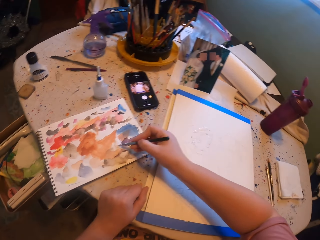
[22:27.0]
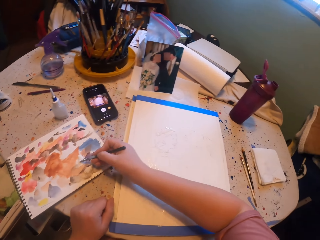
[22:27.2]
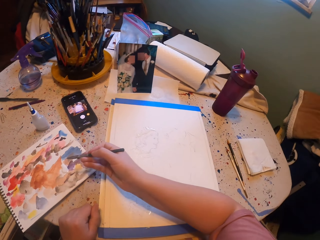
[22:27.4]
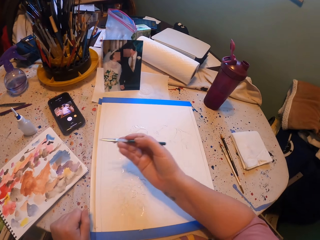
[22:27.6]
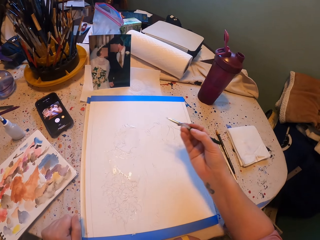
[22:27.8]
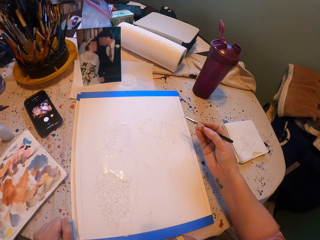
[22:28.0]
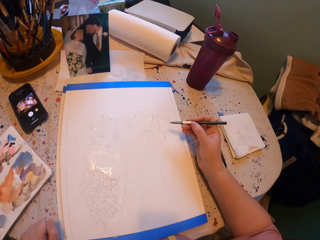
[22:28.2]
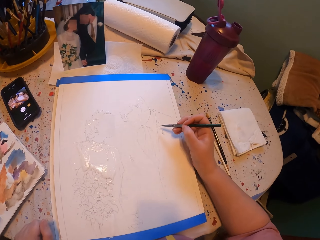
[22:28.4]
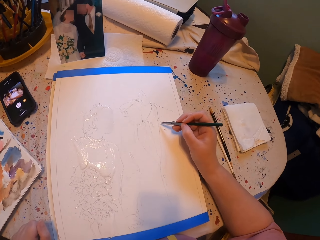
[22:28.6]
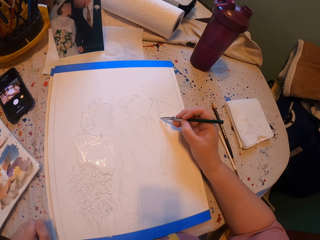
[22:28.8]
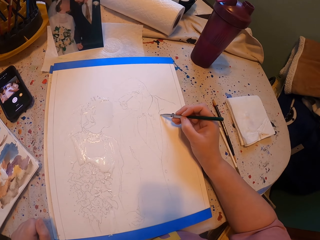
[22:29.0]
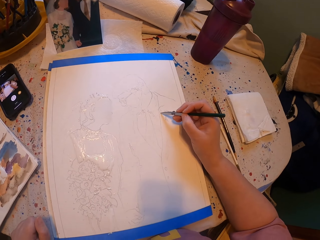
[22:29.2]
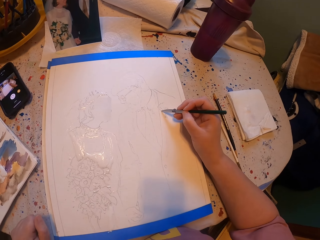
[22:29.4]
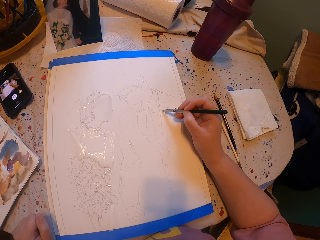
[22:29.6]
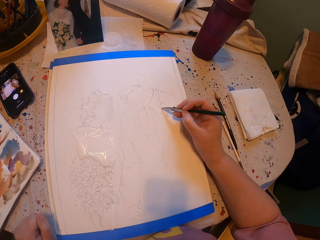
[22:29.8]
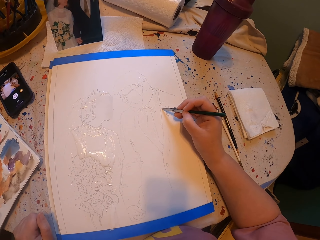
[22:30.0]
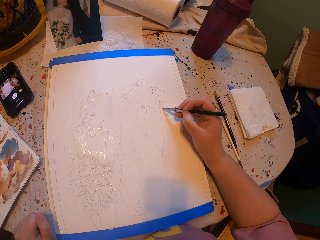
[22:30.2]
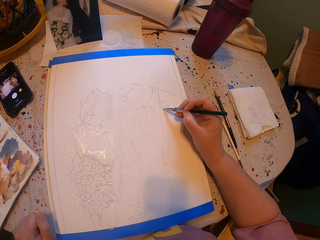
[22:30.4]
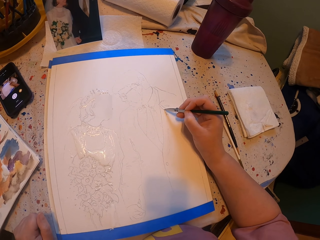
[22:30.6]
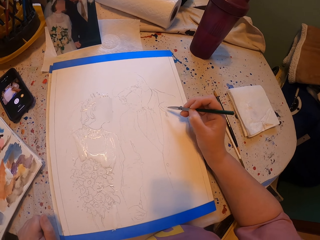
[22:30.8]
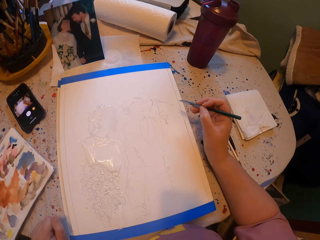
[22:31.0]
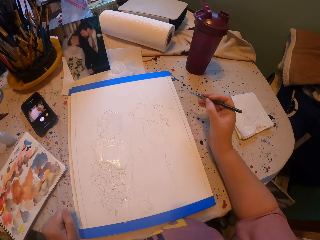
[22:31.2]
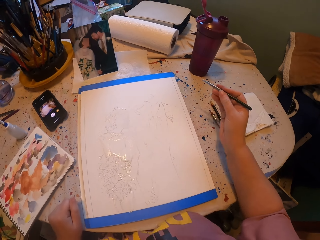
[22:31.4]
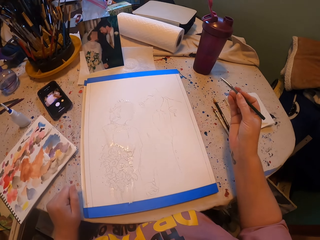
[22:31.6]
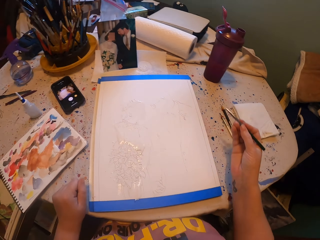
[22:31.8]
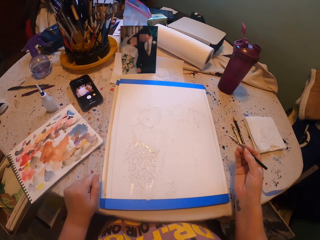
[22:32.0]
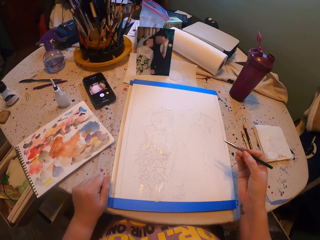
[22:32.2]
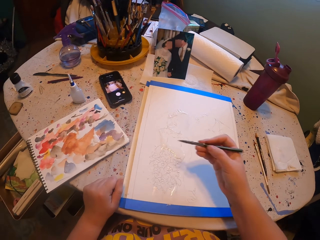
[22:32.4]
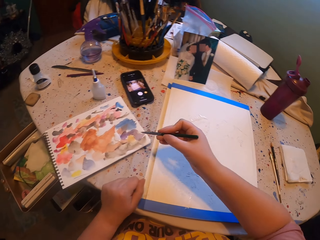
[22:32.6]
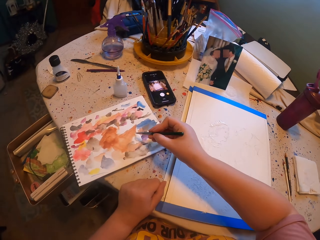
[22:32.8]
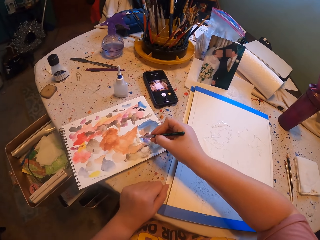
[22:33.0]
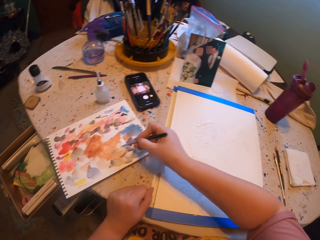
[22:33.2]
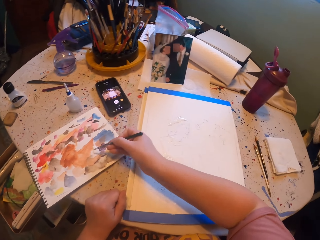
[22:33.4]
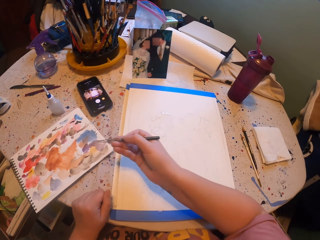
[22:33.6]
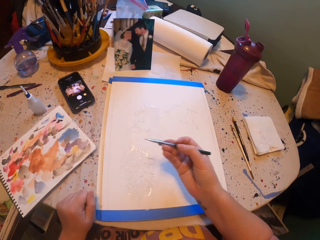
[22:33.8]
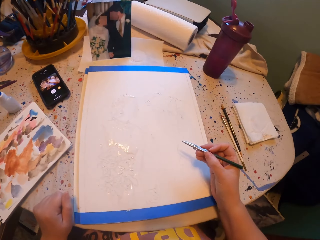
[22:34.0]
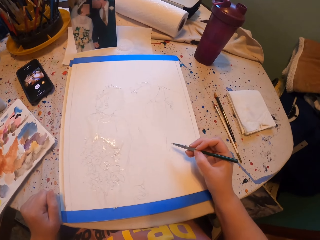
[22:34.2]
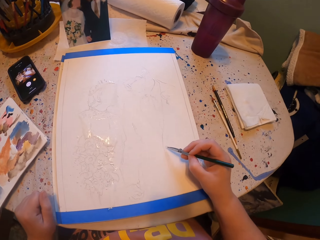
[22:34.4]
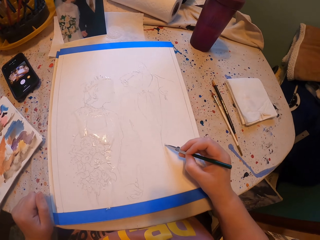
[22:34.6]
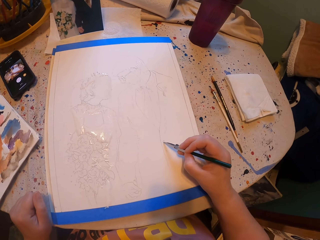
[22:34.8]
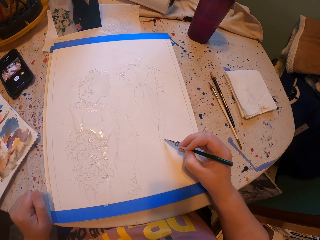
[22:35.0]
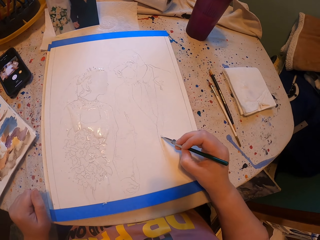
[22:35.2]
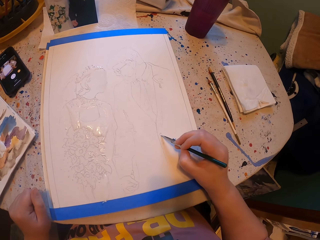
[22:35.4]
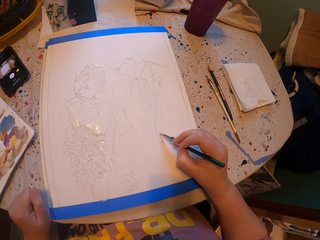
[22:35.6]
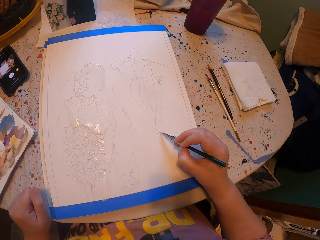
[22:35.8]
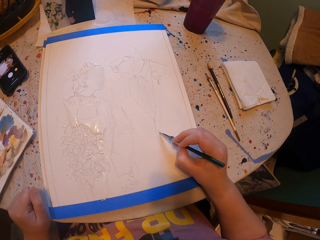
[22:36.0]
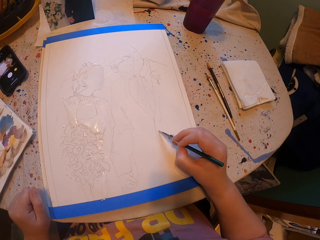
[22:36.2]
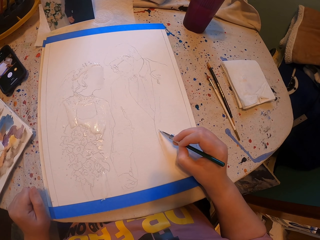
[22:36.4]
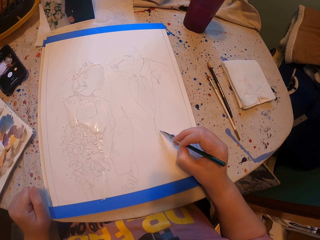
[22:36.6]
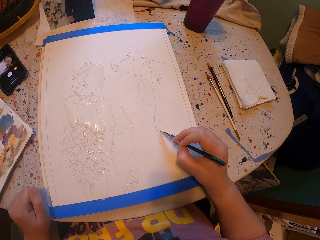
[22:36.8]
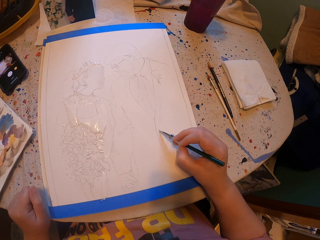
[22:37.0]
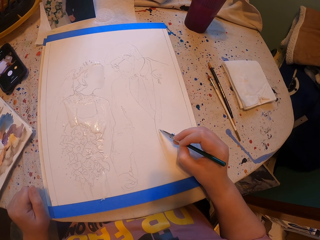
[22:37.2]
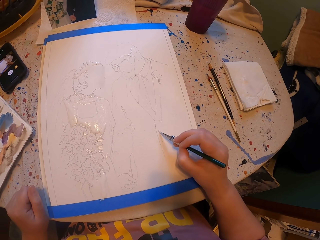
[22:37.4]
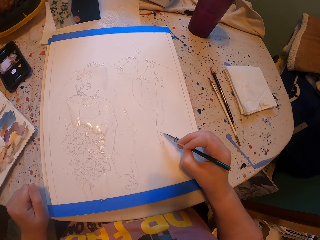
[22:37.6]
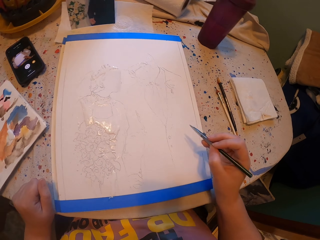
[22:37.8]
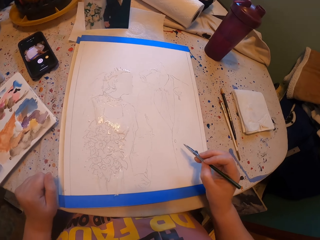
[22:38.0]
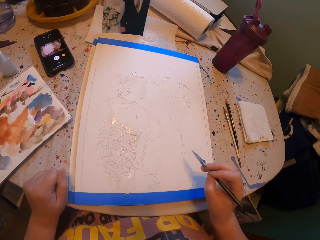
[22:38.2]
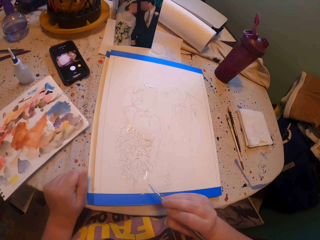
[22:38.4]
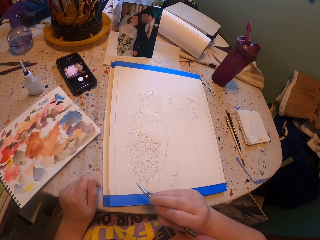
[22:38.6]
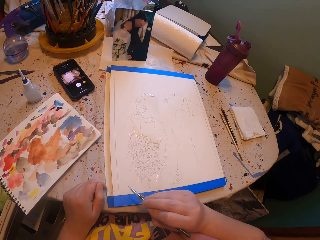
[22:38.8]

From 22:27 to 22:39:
The camera wearer rubs the pen brush on the ink paper. They dip the paint pen into the paint. They paint a picture with the pen brush on the paper. They rub the pen brush on the ink paper. They dip the paint pen into the paint. They paint a picture with the pen brush on the paper.

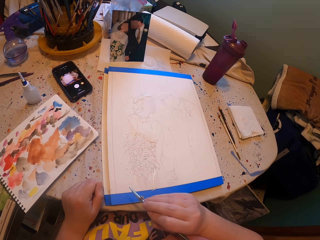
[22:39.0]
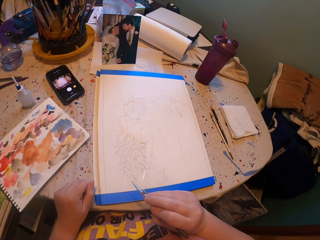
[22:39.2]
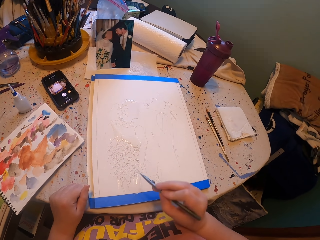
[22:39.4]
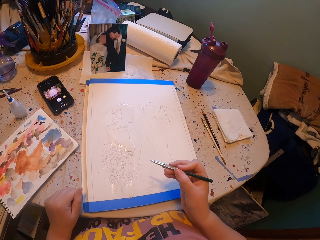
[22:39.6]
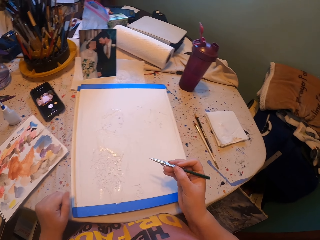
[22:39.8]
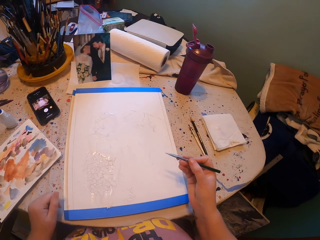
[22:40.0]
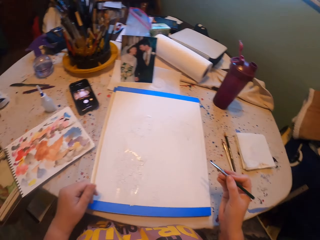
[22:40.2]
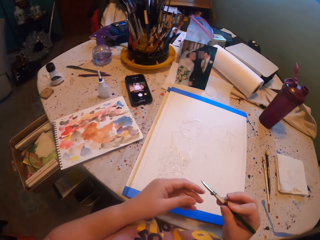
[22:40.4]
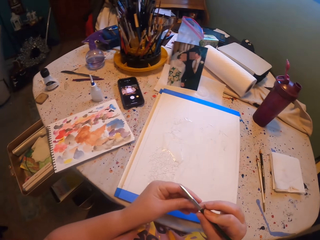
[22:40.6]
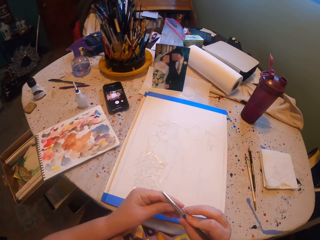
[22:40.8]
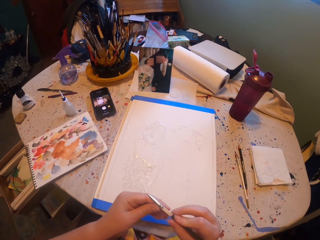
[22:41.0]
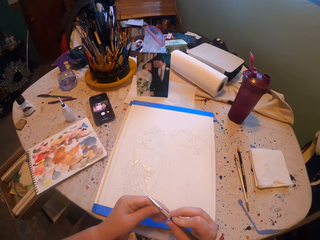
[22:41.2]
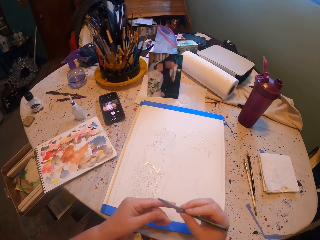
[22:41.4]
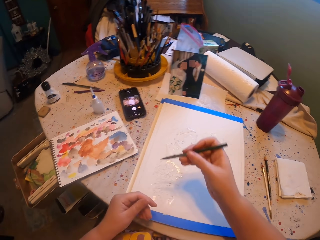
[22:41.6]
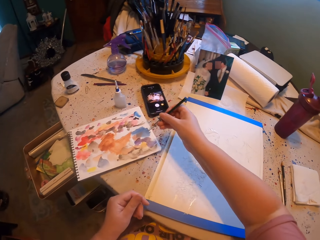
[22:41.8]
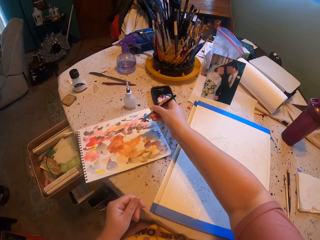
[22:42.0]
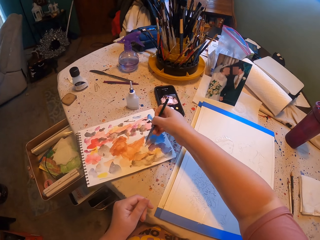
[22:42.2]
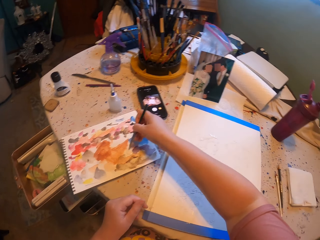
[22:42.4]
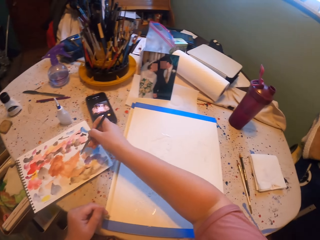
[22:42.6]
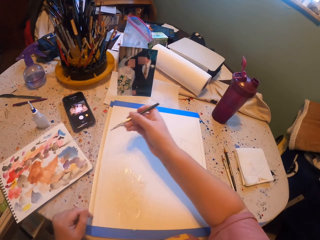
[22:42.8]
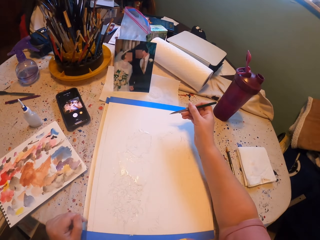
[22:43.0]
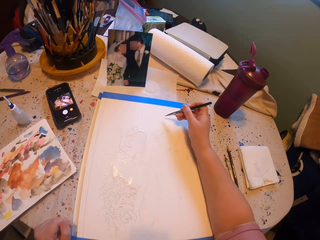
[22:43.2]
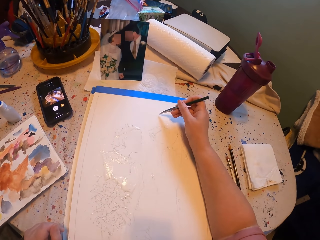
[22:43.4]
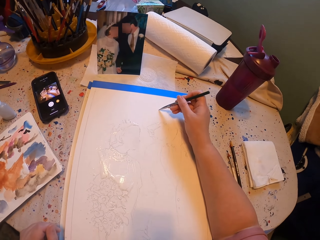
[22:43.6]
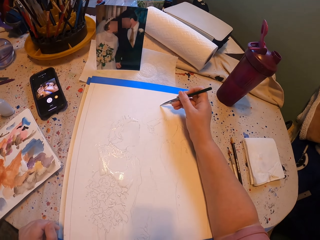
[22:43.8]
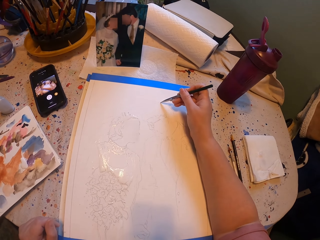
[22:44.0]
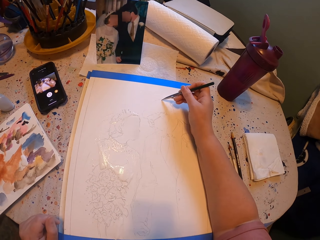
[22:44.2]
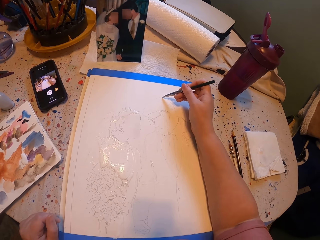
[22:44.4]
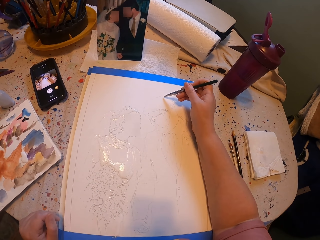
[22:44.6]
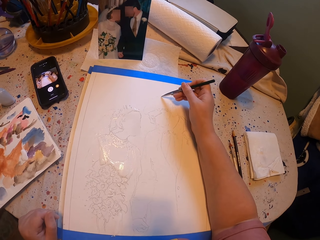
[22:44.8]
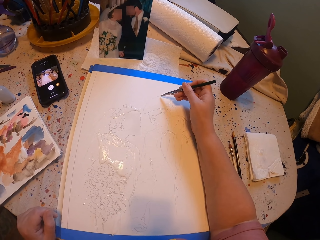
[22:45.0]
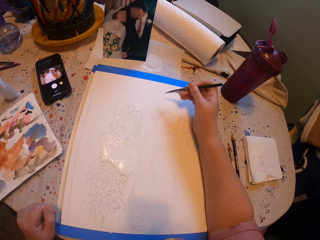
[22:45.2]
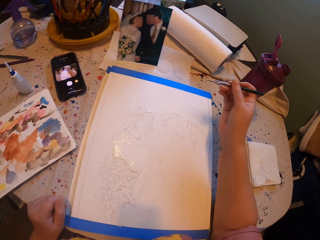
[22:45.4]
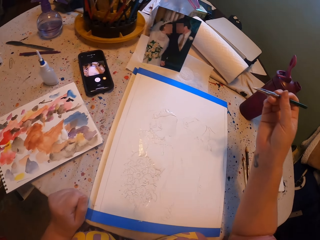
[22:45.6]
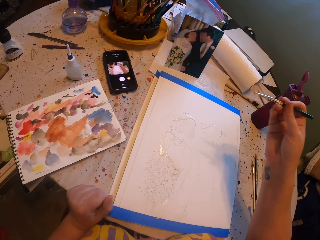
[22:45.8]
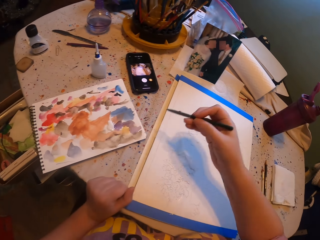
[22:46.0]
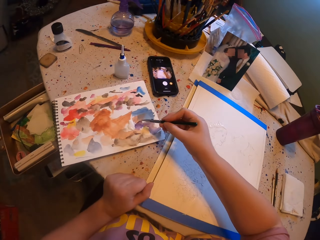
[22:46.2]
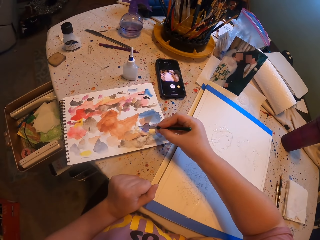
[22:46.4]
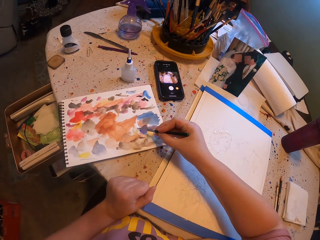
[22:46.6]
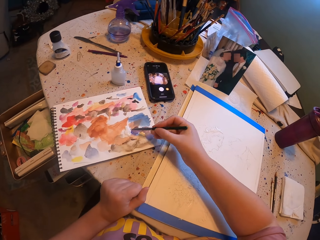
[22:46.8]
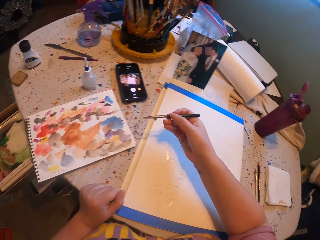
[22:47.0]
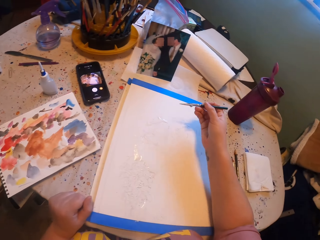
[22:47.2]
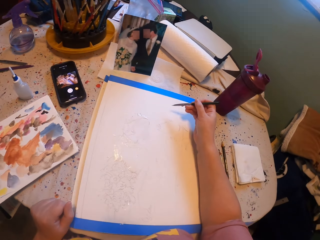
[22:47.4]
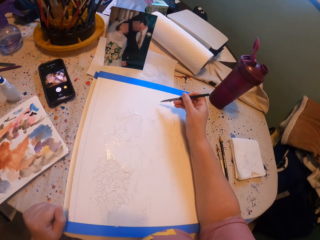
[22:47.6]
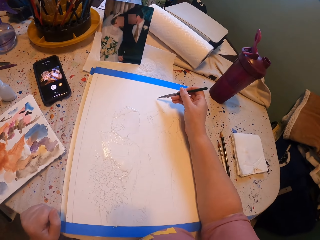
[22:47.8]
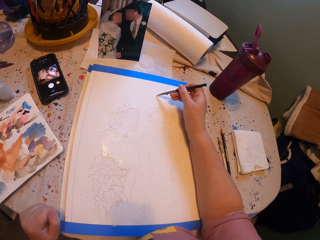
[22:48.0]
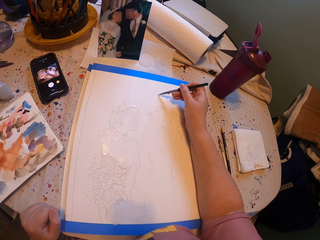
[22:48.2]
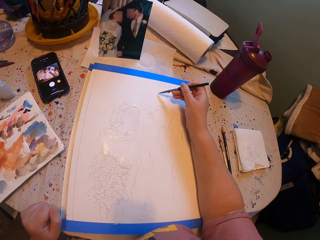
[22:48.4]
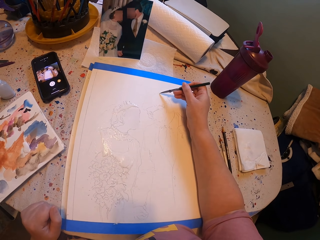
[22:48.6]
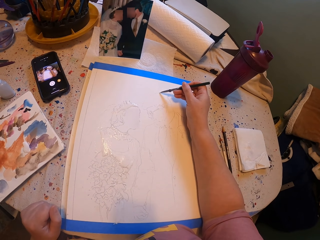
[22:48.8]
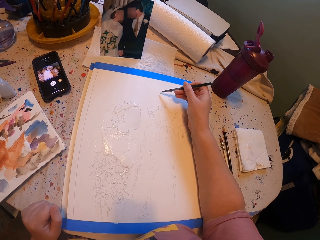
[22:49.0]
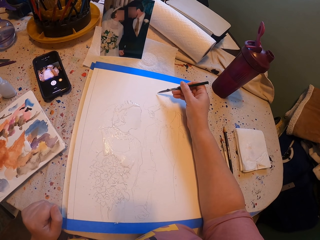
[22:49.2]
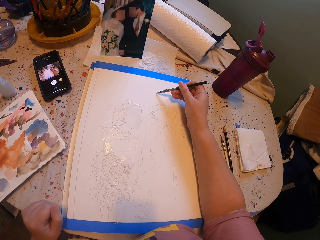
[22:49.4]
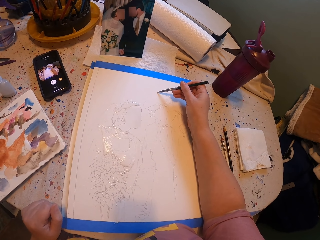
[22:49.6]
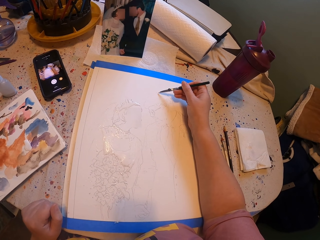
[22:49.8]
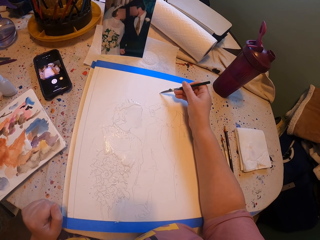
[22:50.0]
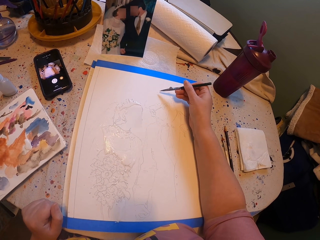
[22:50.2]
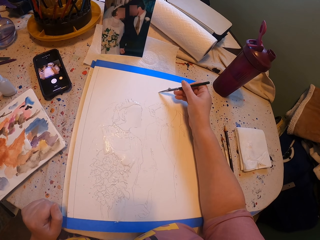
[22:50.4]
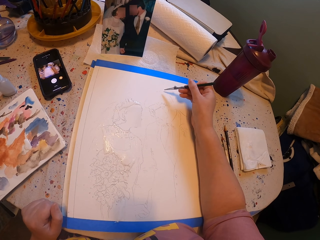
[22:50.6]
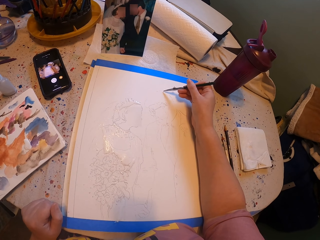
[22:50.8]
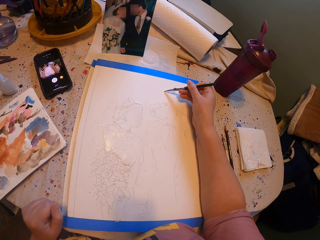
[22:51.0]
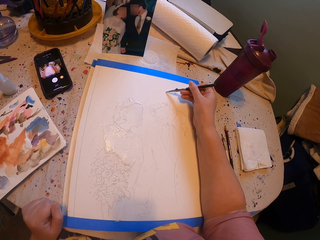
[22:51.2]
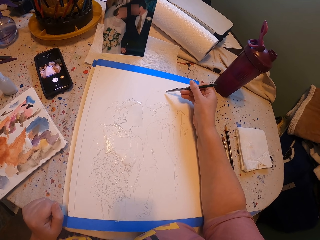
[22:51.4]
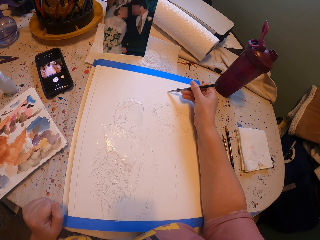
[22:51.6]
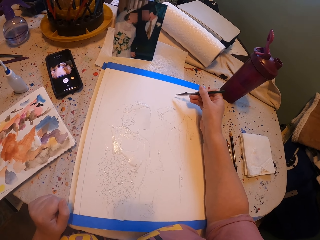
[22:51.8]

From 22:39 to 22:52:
The camera wearer adjusts the pen brush. They rub the pen brush on the ink paper. They dip the paint pen into the paint. They paint a picture with the pen brush on the paper. They rub the pen brush on the ink paper. They paint a picture with the pen brush.
